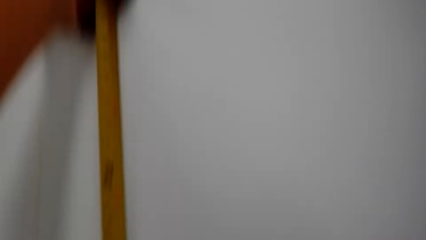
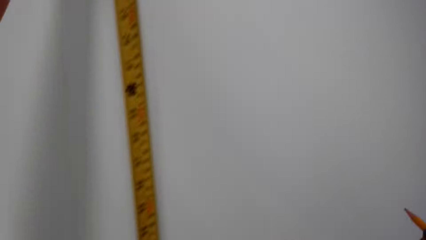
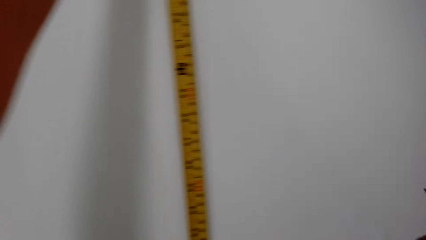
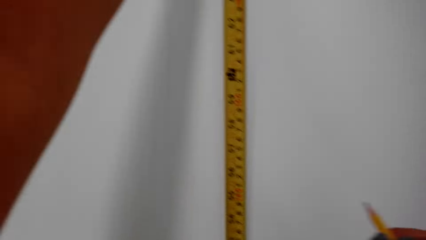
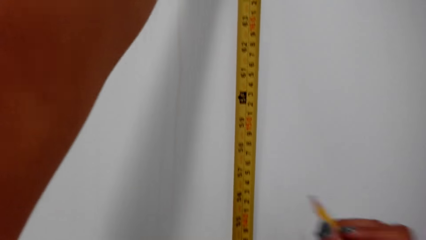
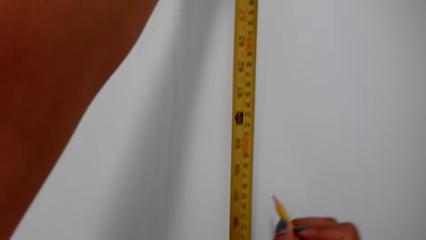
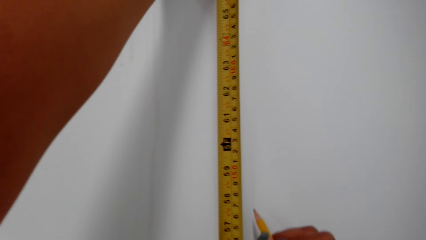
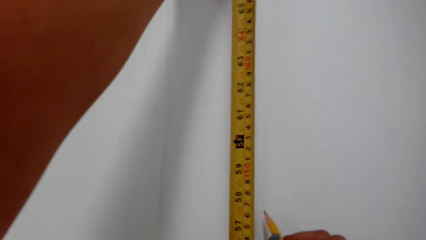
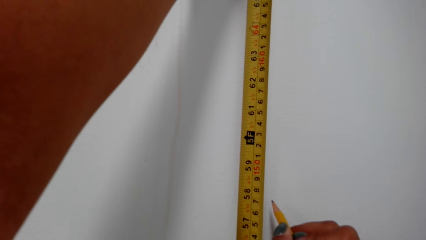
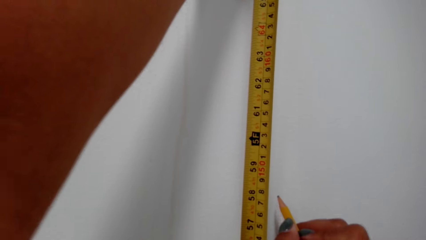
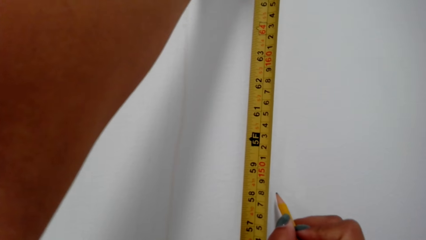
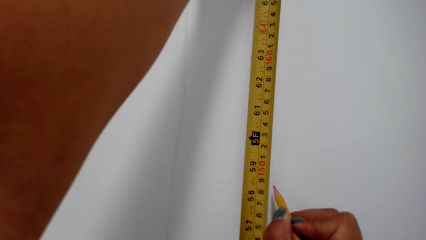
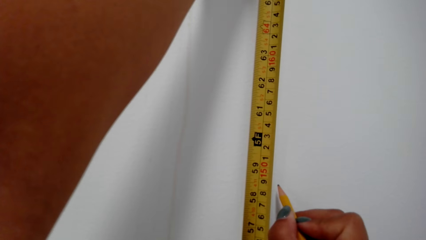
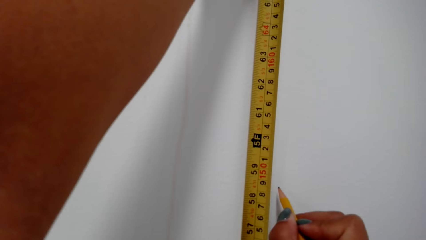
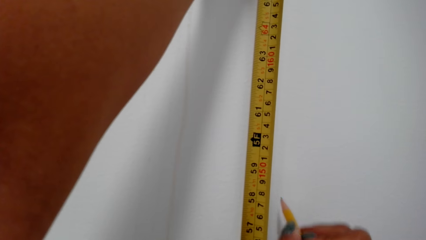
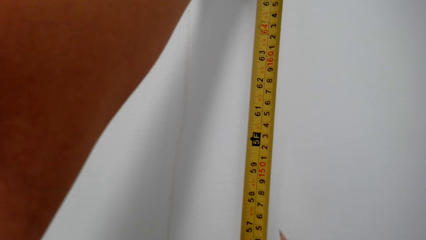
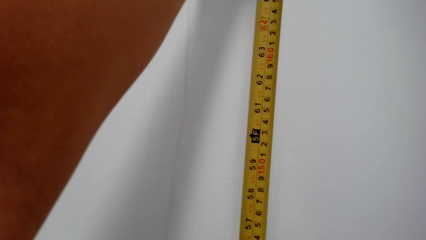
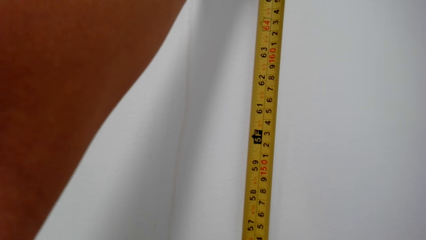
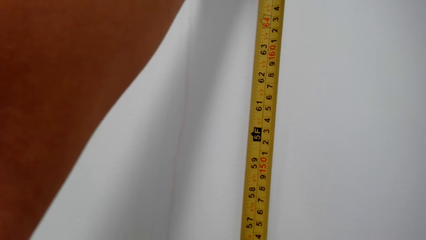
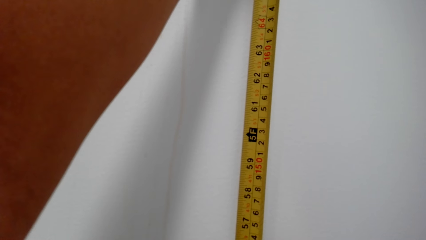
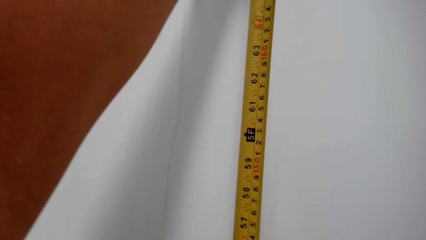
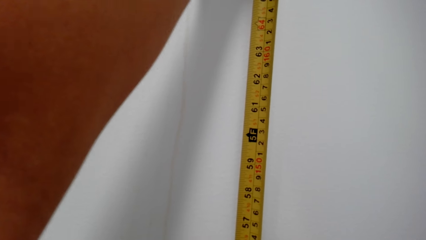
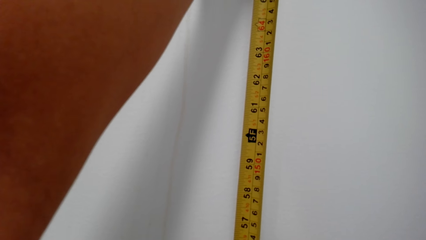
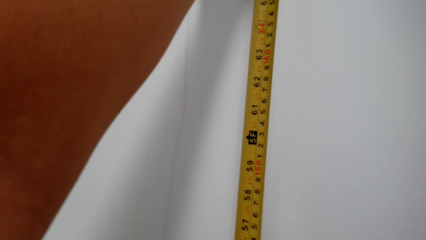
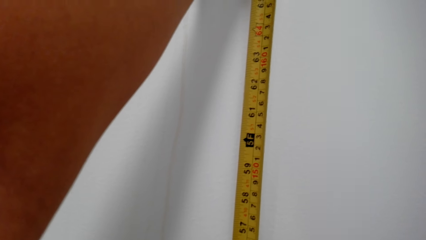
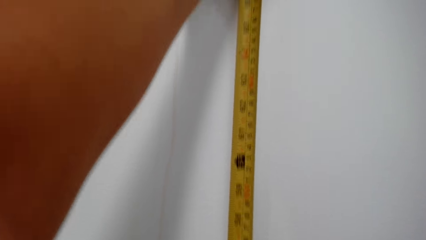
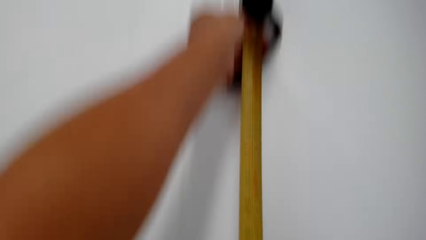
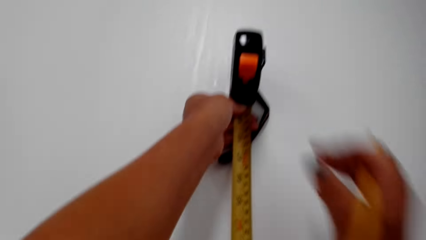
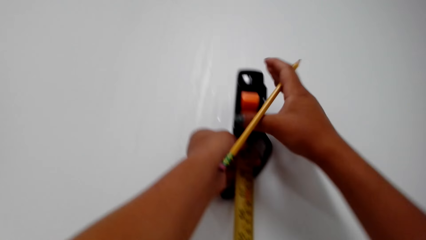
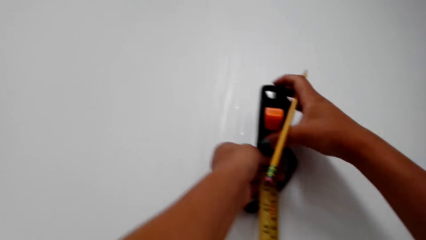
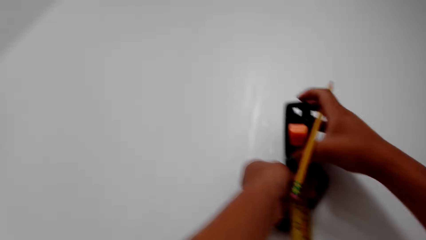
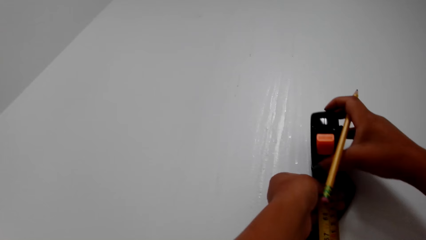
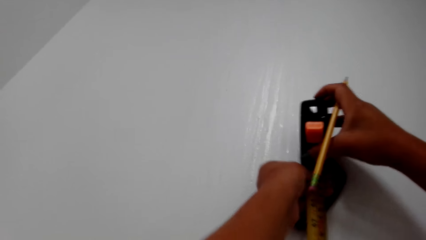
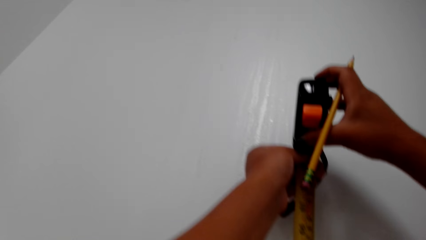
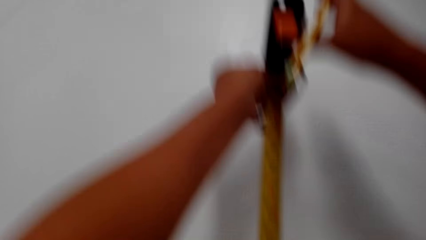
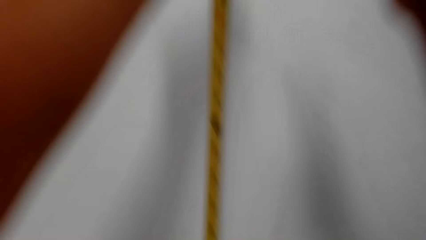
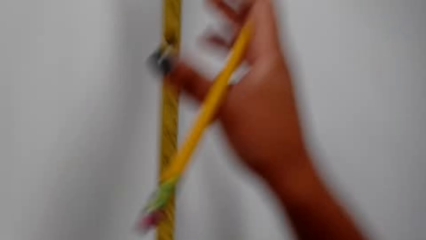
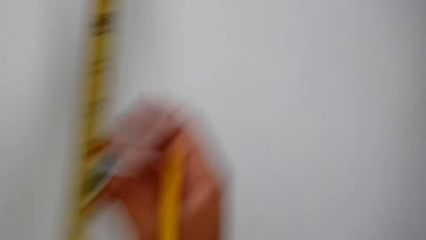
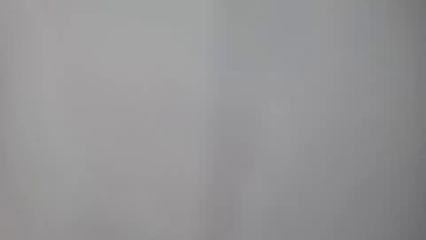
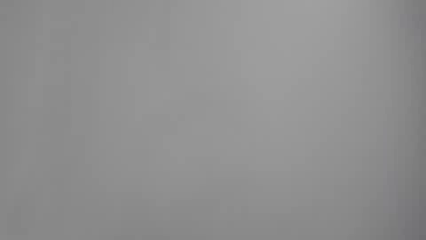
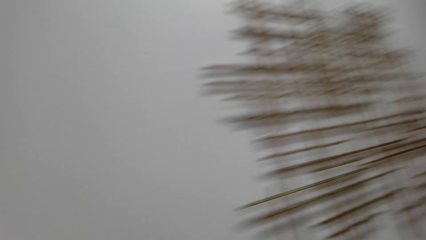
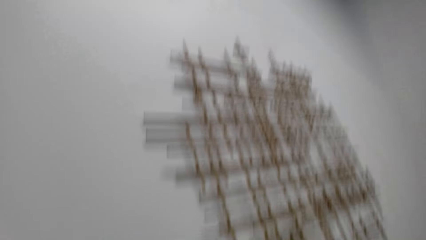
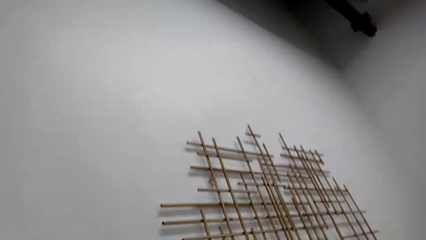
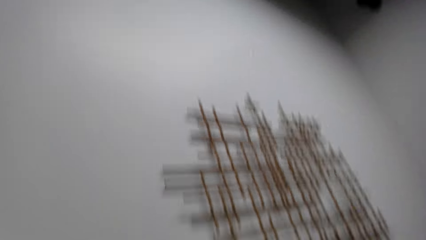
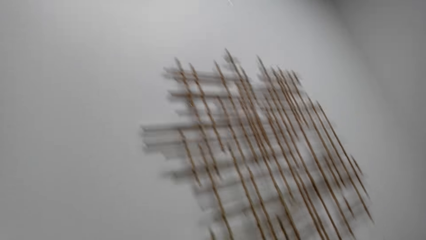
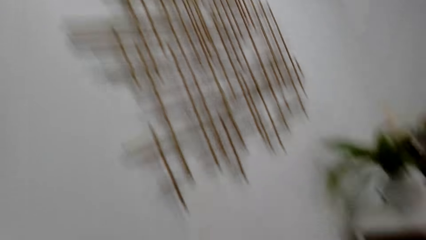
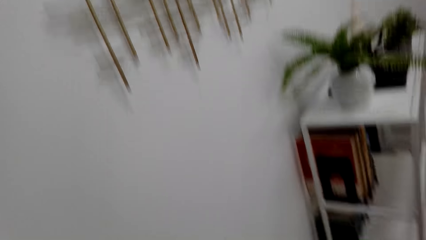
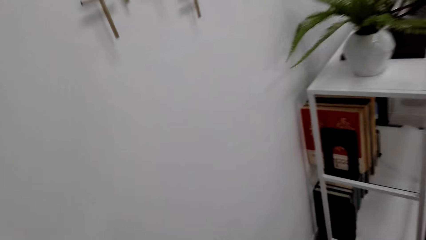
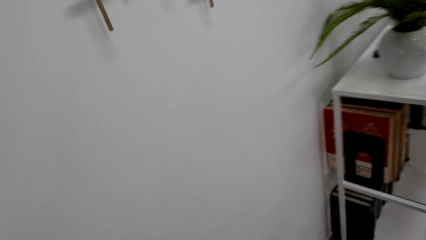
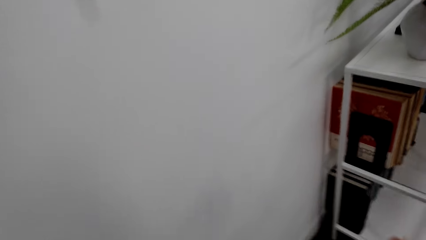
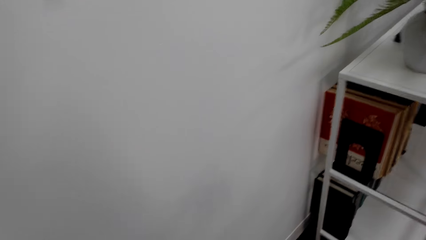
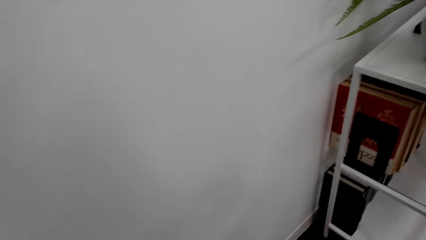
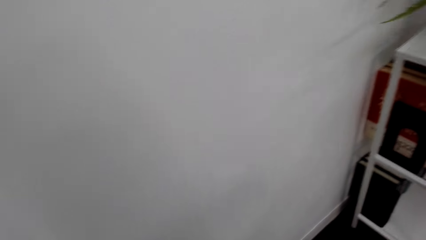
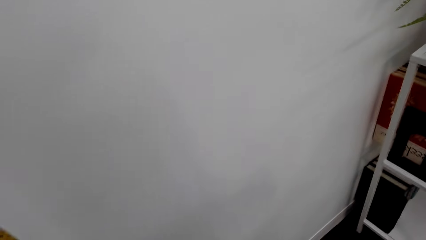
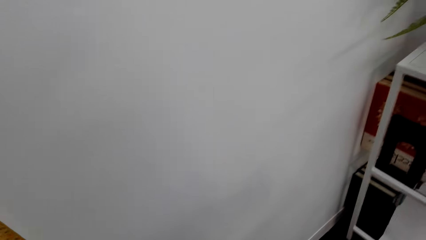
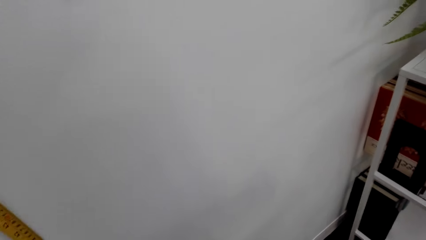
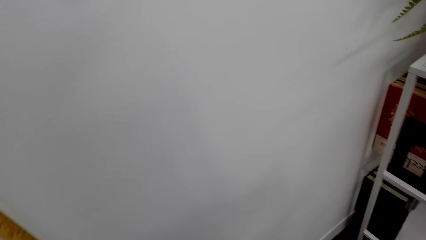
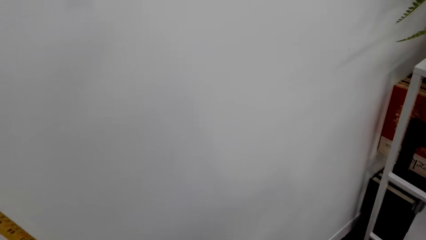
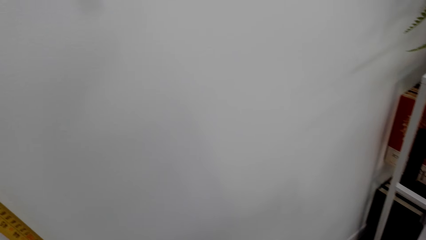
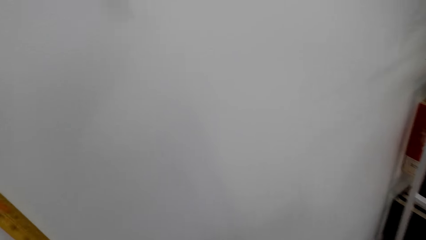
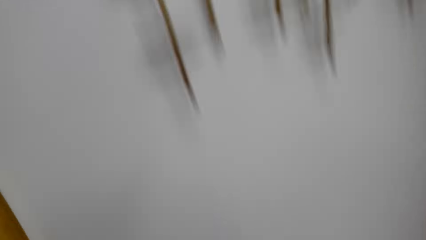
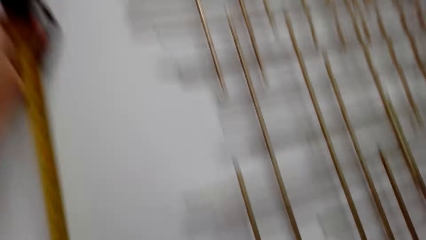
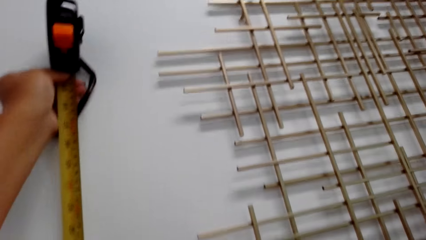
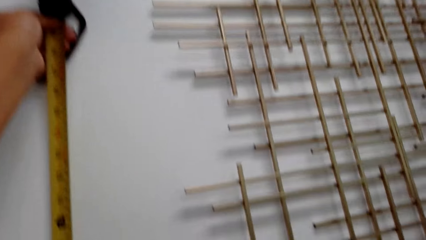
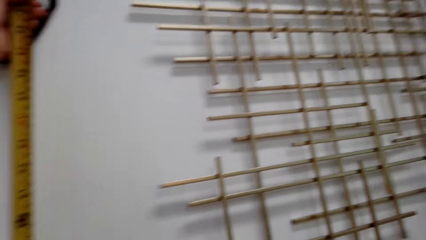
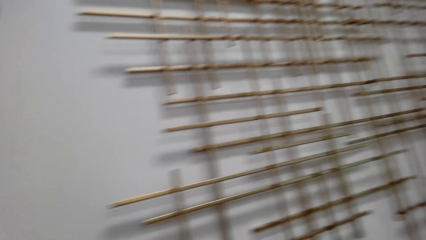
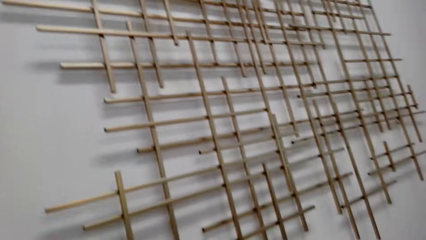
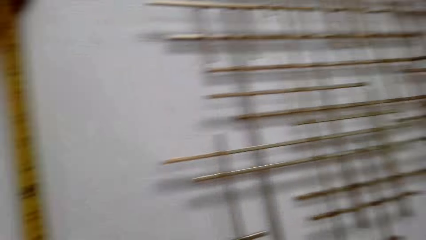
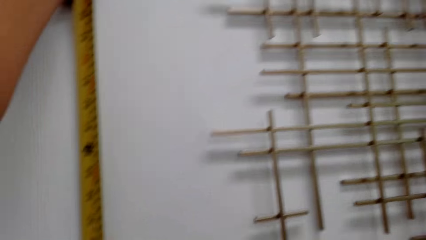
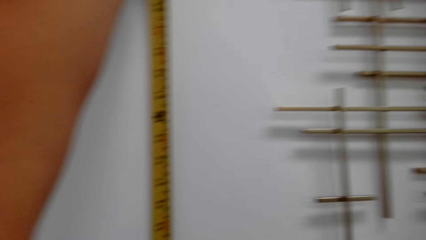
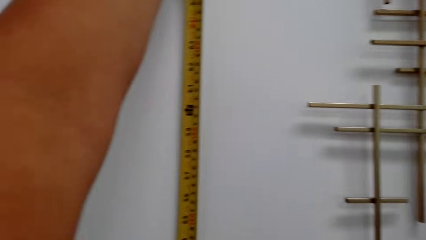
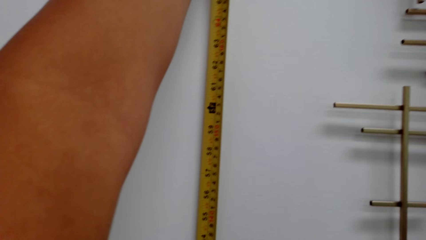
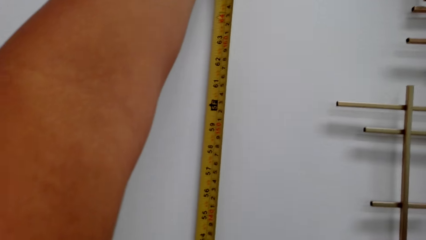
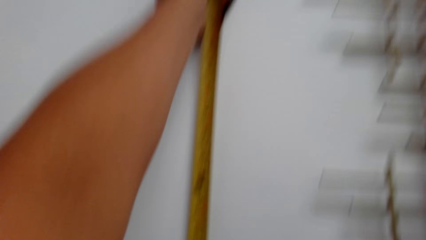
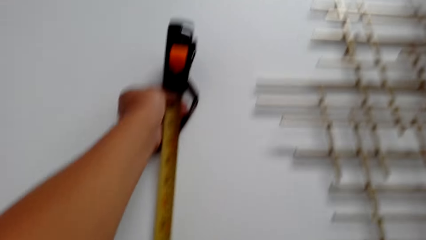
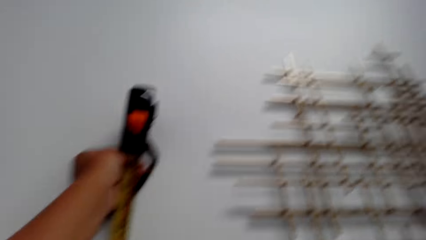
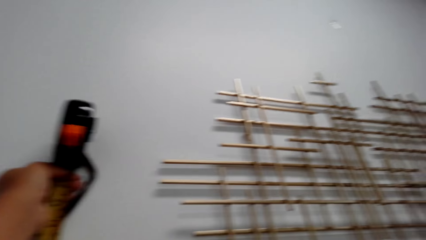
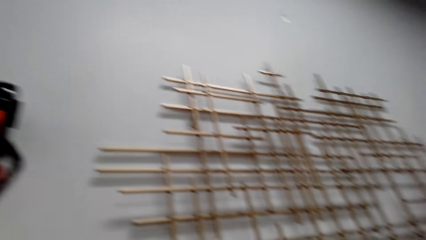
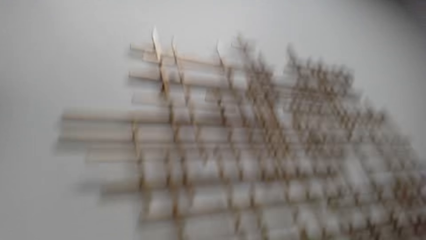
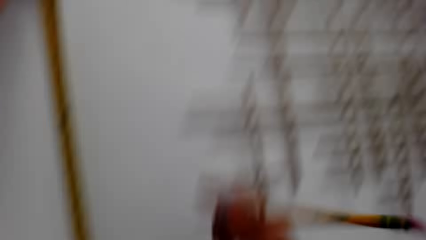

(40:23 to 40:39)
The camera wearer marks on the wall using a pencil. They straighten a tape measure and hold the tape measure with the other hand. They look around. They measure the wall using the tape measure.
